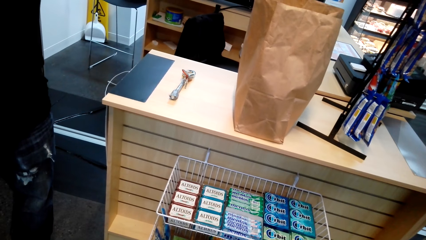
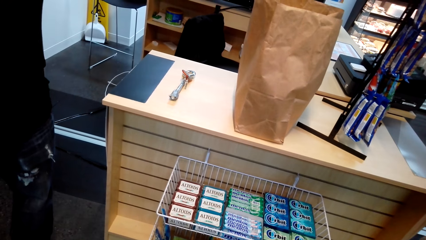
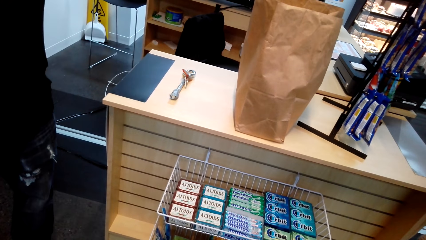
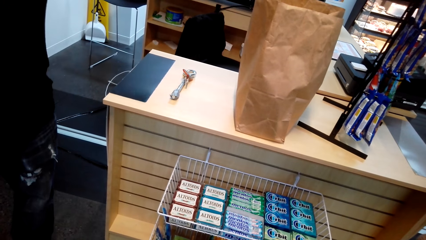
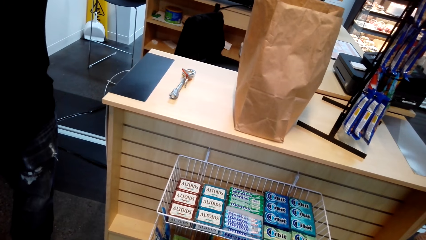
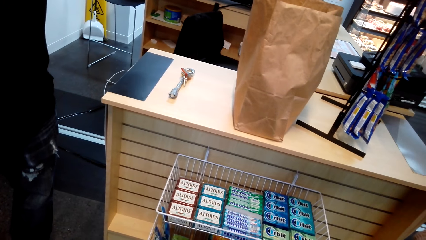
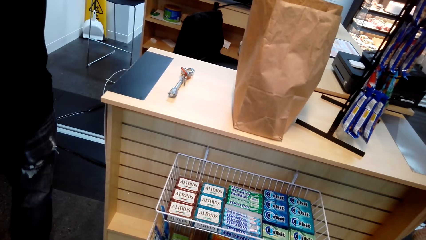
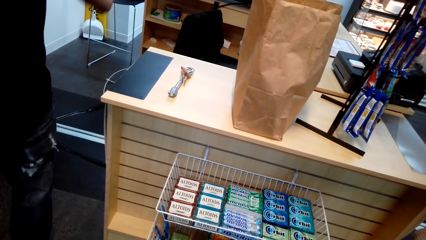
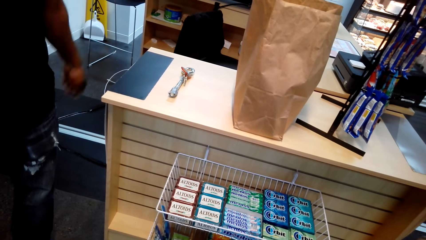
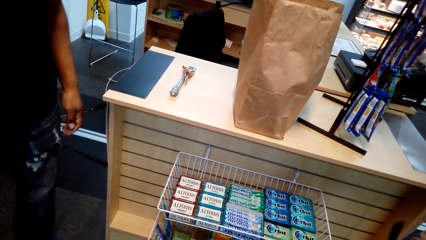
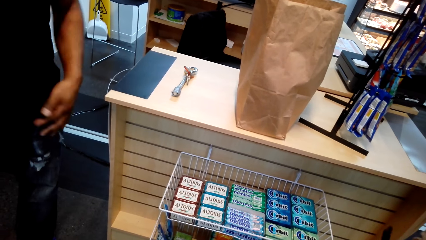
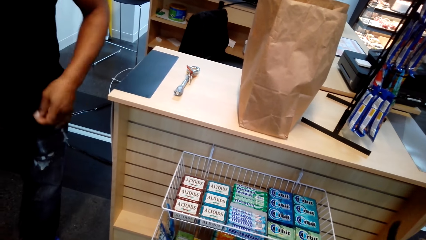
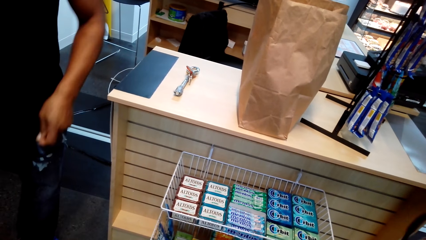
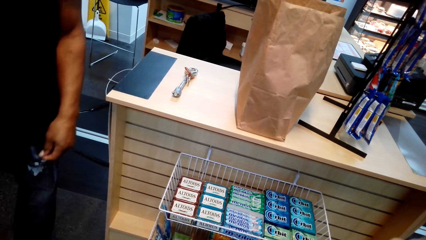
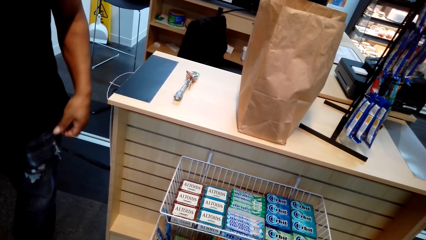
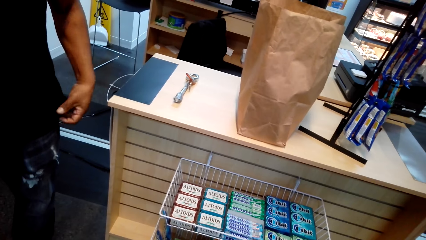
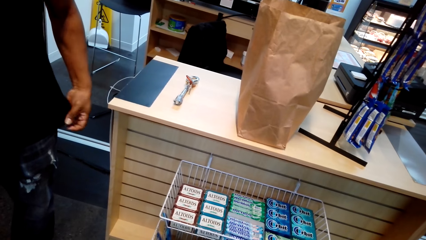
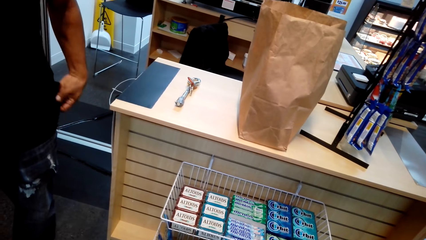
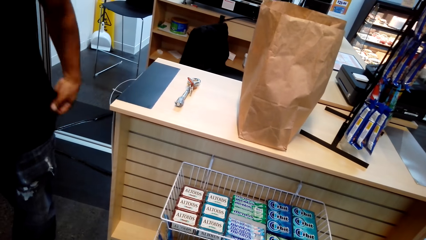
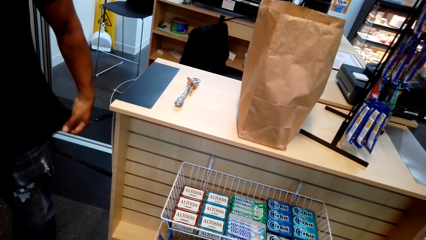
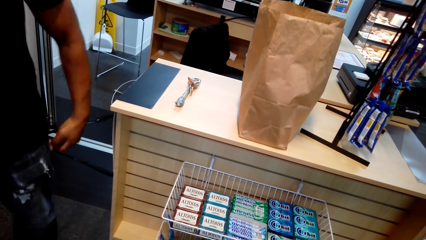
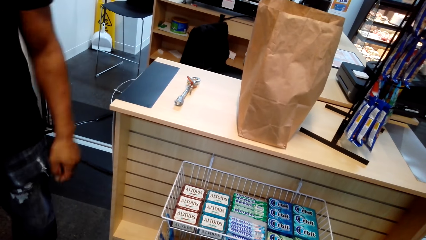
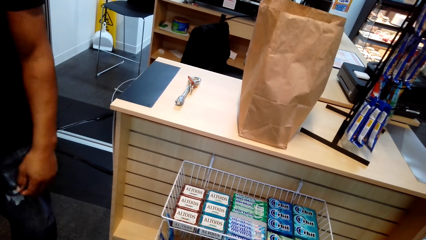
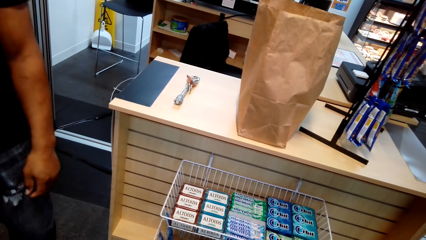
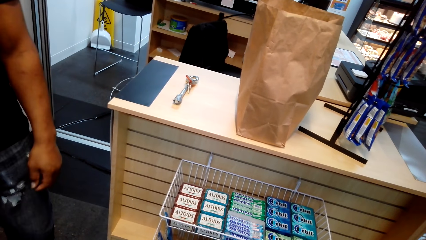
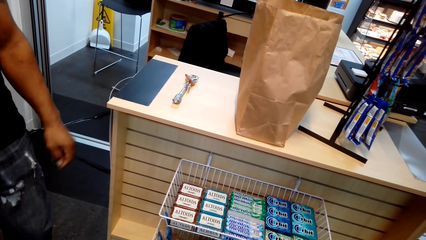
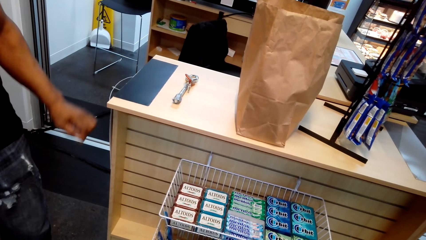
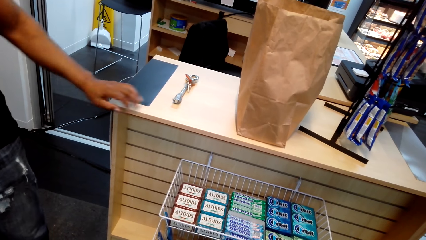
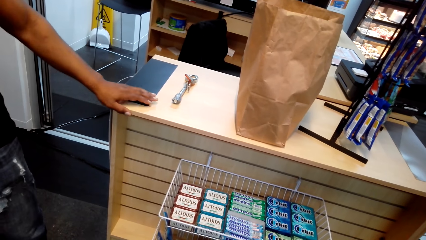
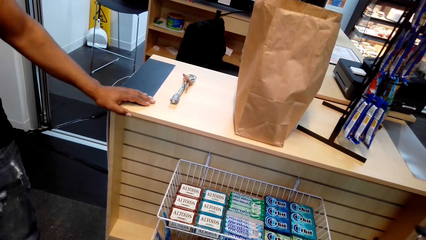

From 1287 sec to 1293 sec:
The camera wearer pulls the shirt.
